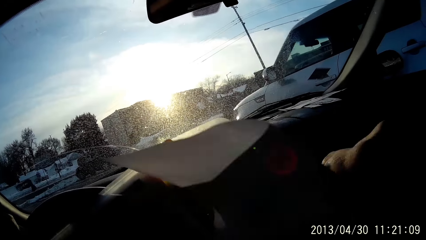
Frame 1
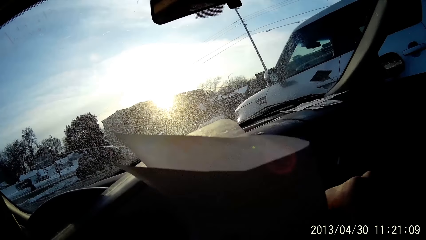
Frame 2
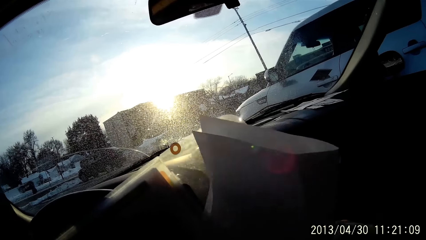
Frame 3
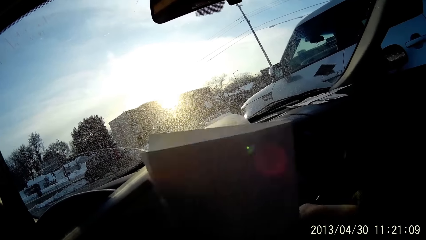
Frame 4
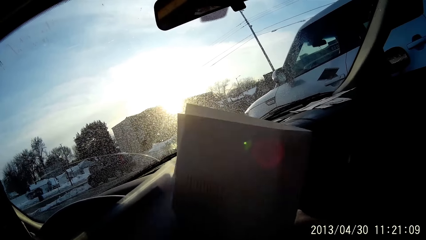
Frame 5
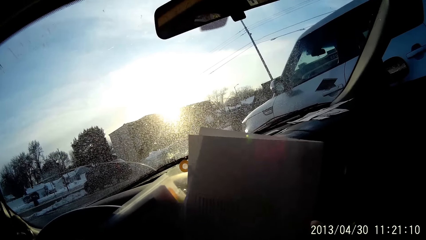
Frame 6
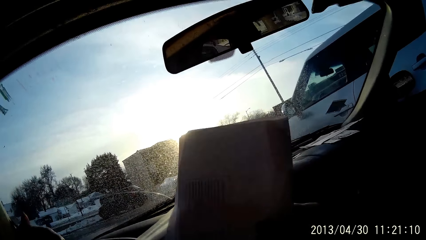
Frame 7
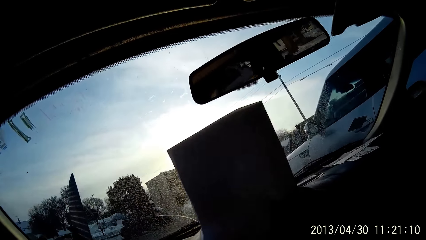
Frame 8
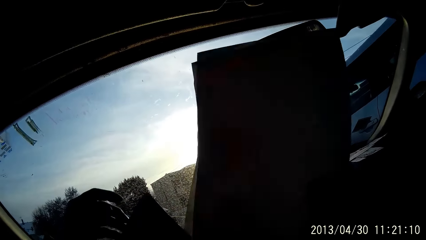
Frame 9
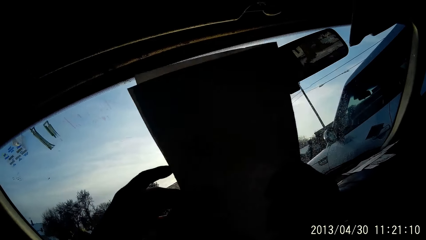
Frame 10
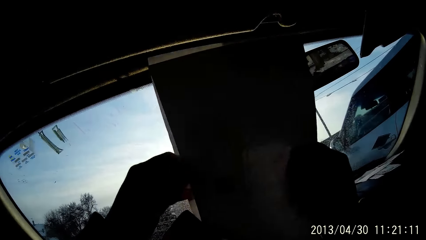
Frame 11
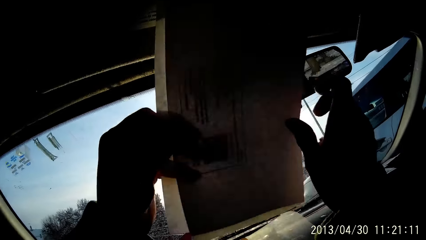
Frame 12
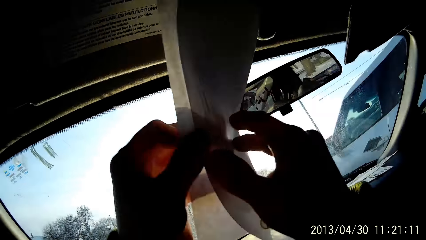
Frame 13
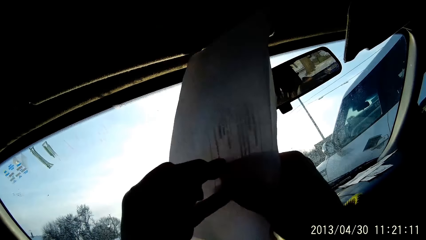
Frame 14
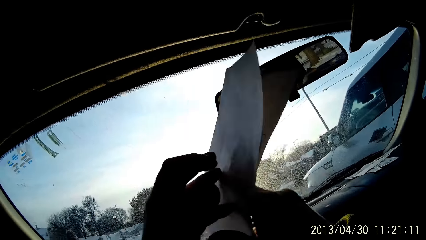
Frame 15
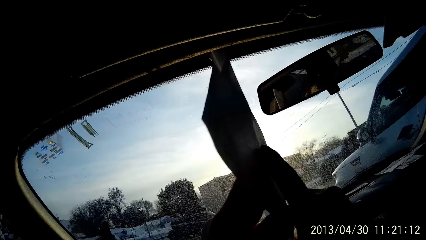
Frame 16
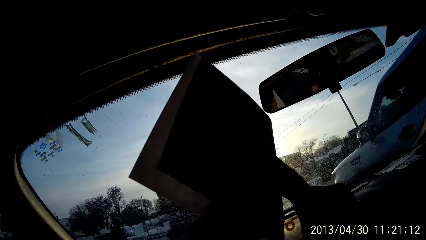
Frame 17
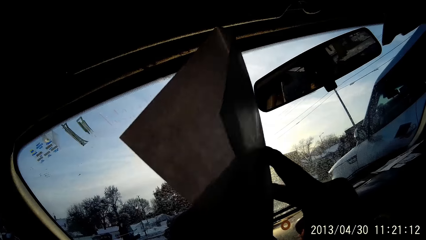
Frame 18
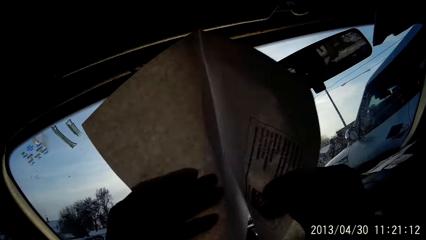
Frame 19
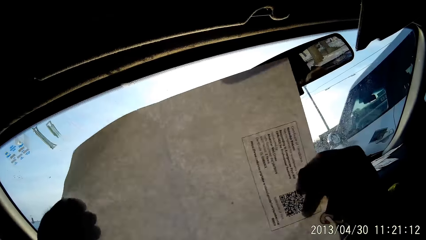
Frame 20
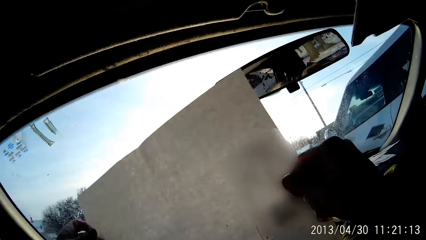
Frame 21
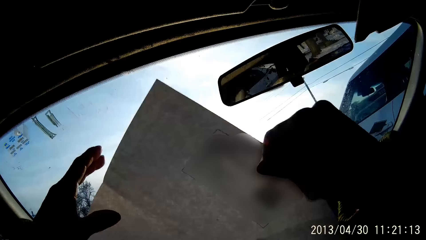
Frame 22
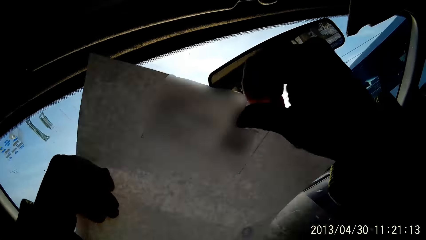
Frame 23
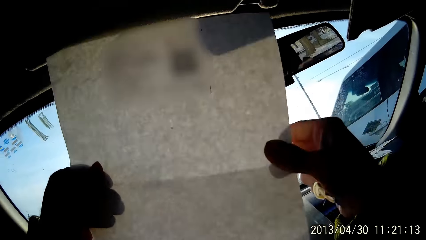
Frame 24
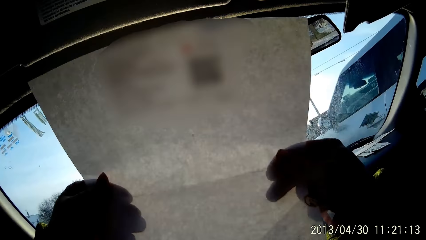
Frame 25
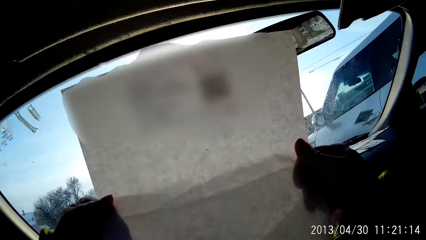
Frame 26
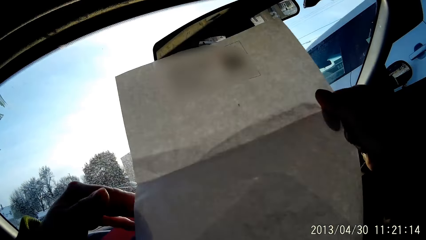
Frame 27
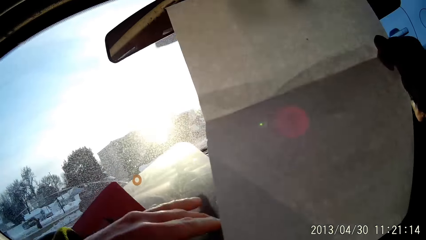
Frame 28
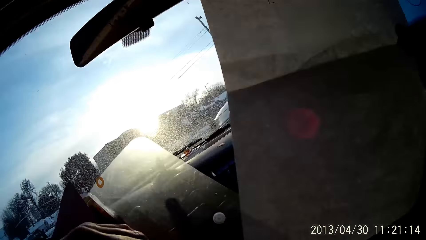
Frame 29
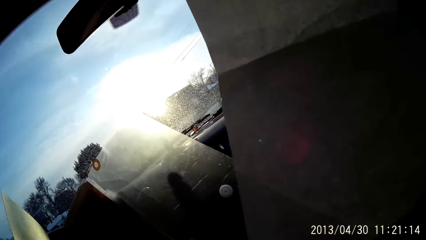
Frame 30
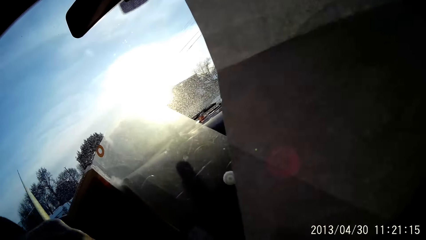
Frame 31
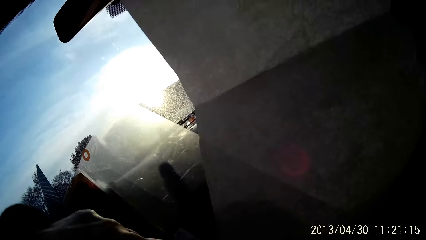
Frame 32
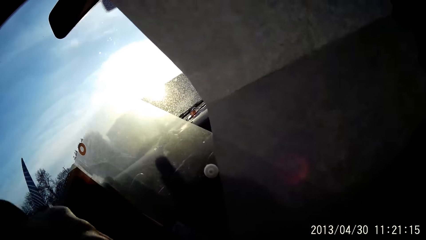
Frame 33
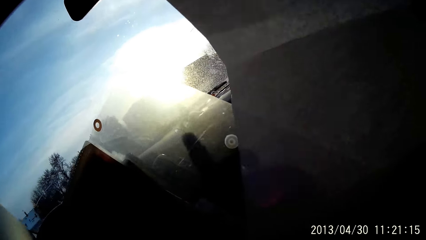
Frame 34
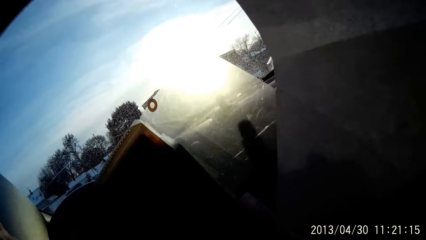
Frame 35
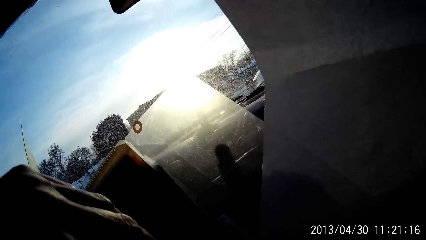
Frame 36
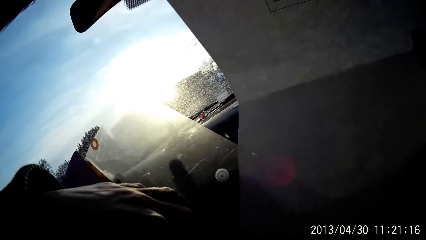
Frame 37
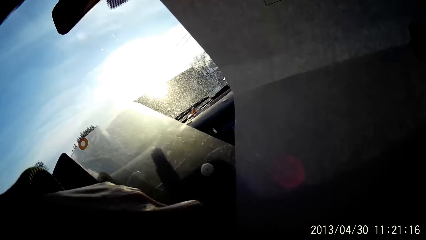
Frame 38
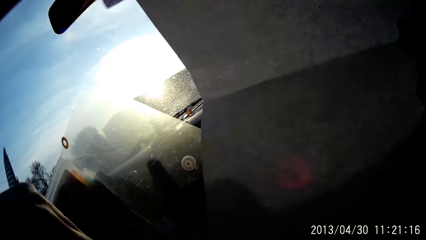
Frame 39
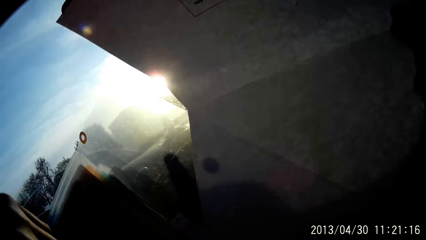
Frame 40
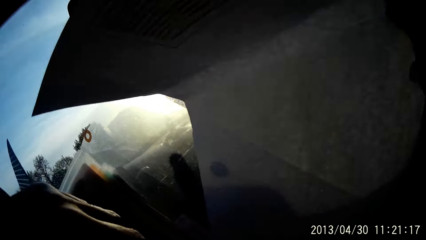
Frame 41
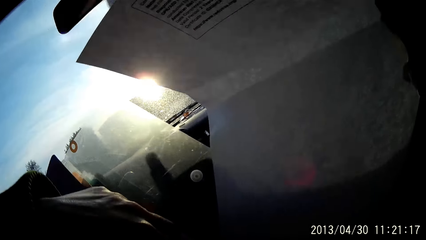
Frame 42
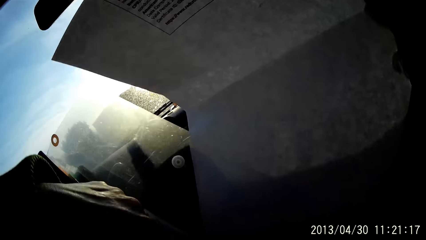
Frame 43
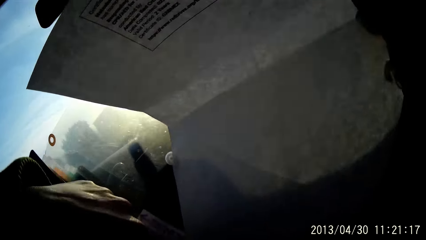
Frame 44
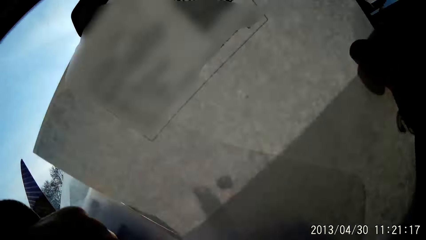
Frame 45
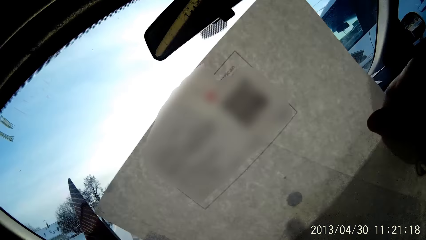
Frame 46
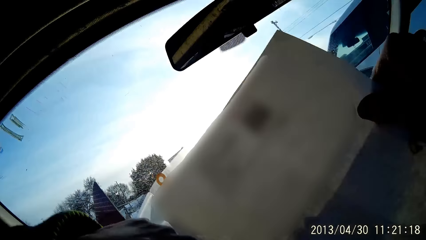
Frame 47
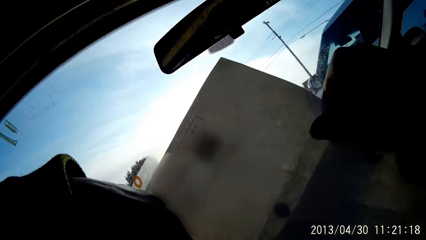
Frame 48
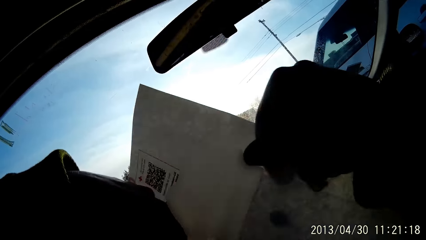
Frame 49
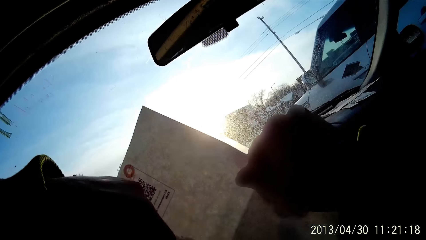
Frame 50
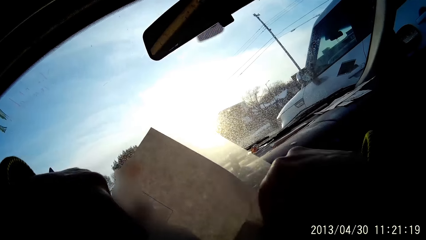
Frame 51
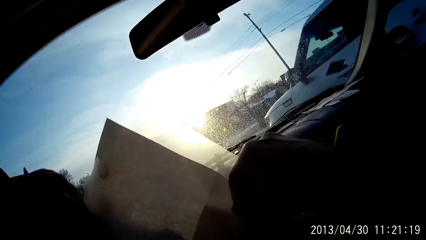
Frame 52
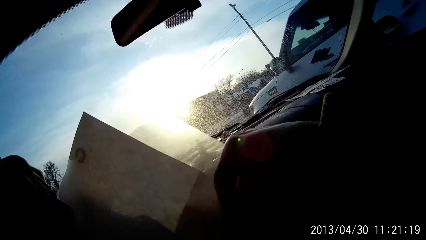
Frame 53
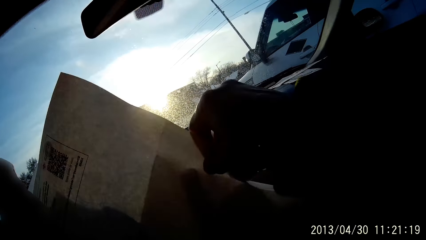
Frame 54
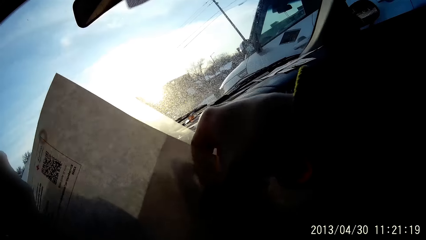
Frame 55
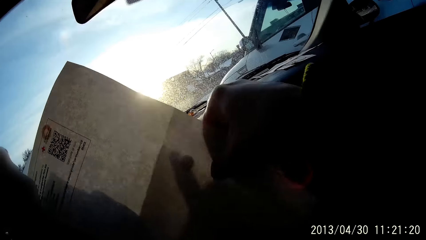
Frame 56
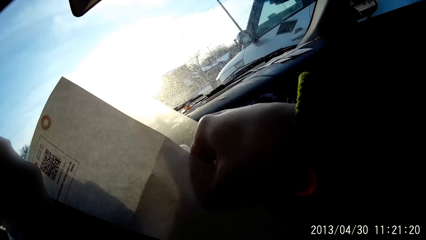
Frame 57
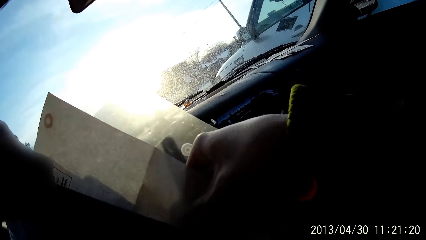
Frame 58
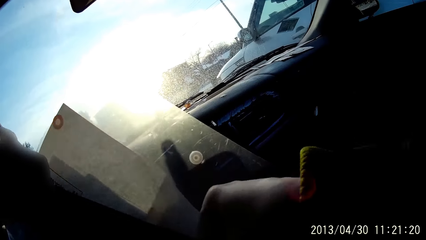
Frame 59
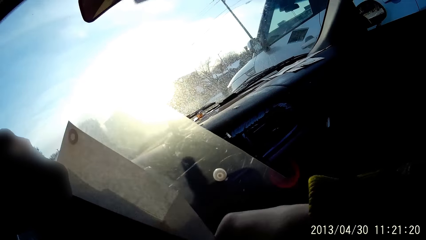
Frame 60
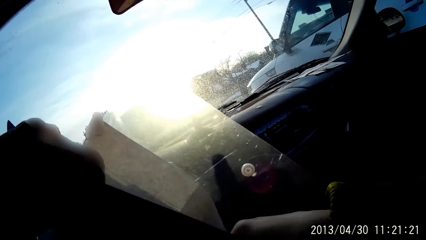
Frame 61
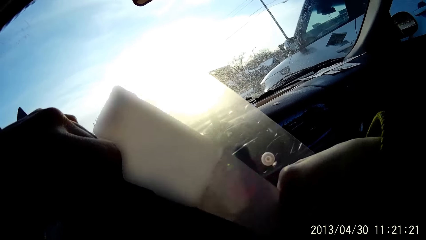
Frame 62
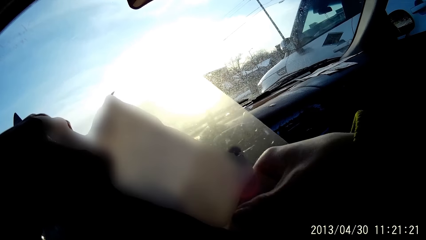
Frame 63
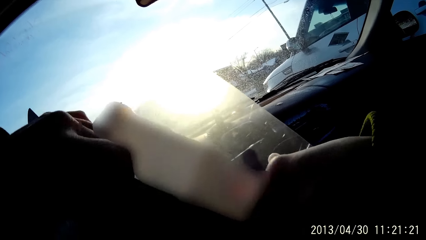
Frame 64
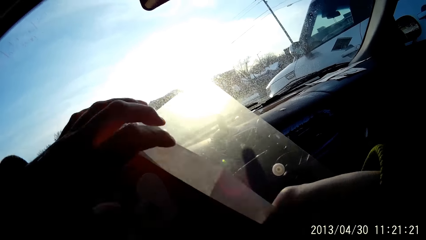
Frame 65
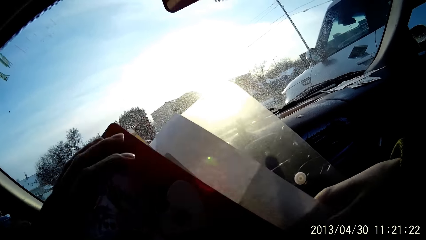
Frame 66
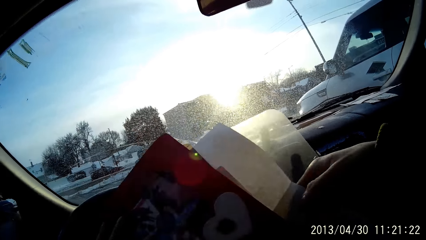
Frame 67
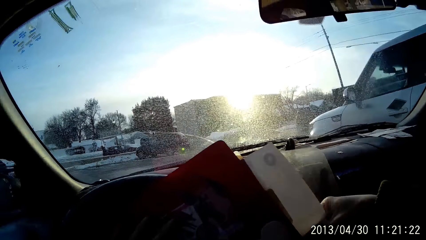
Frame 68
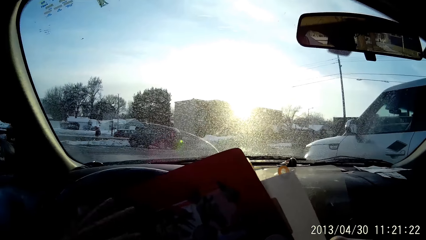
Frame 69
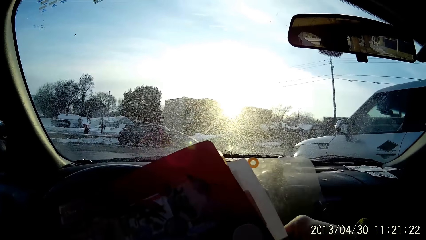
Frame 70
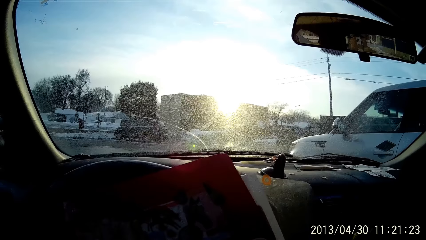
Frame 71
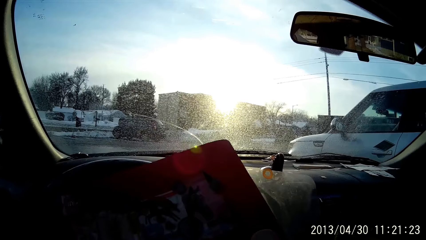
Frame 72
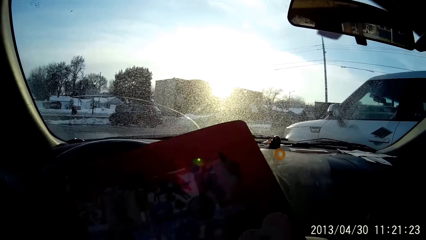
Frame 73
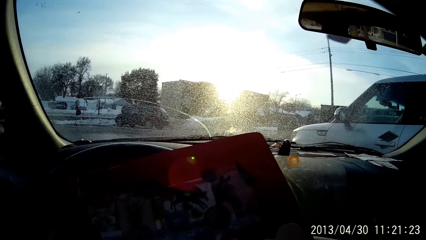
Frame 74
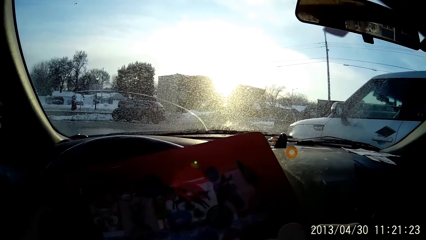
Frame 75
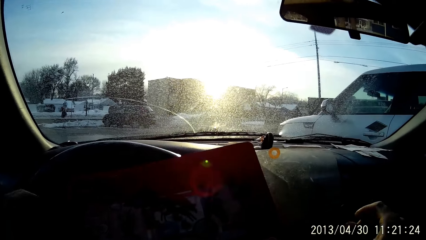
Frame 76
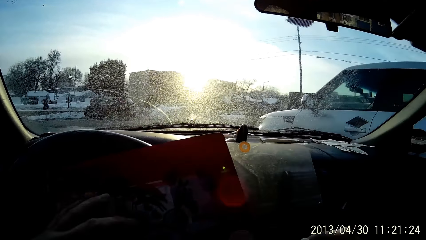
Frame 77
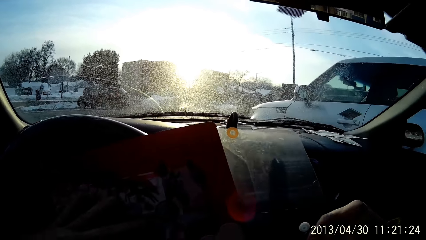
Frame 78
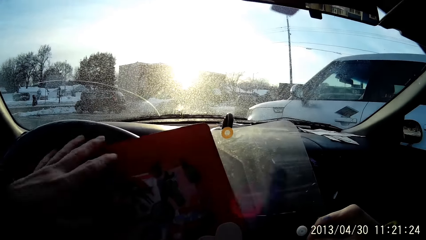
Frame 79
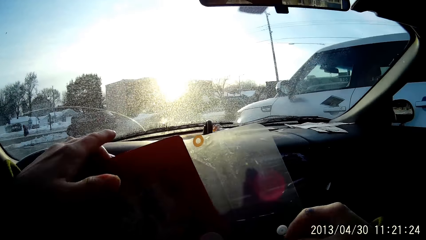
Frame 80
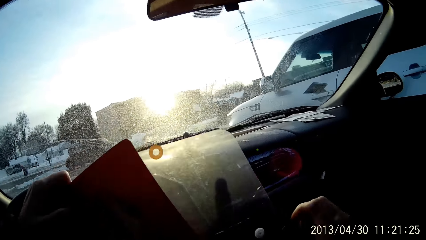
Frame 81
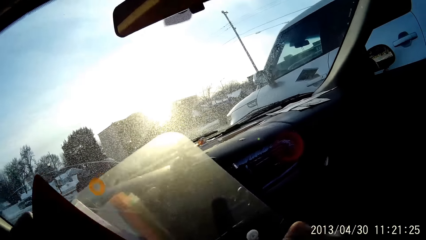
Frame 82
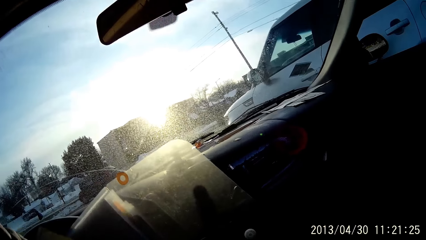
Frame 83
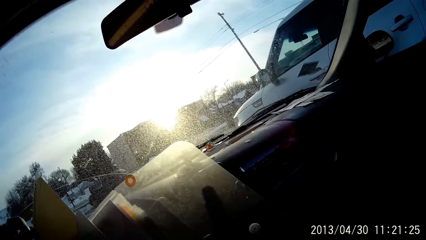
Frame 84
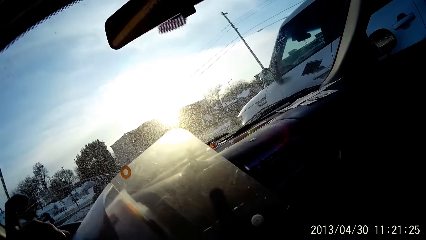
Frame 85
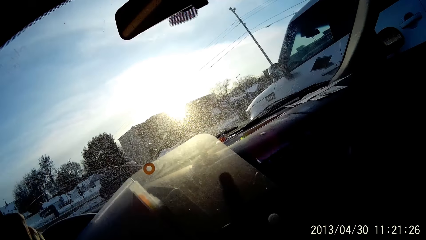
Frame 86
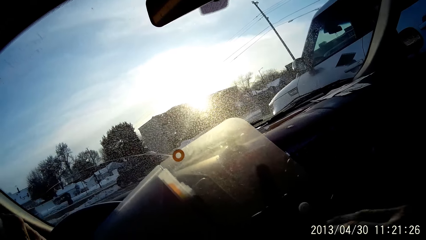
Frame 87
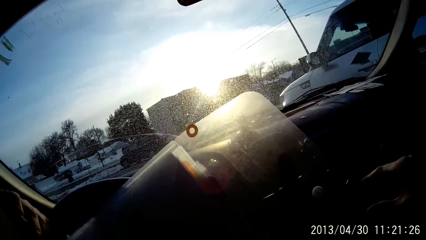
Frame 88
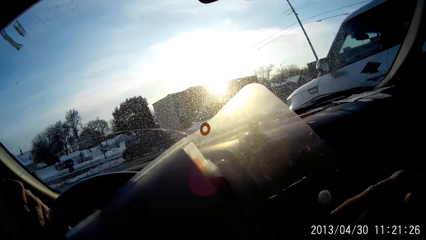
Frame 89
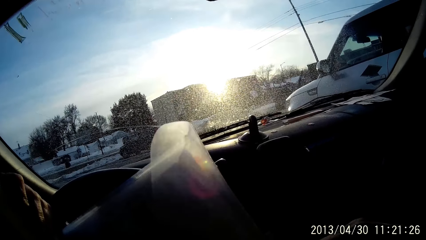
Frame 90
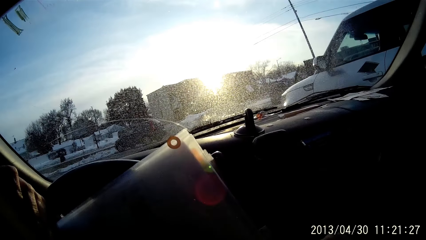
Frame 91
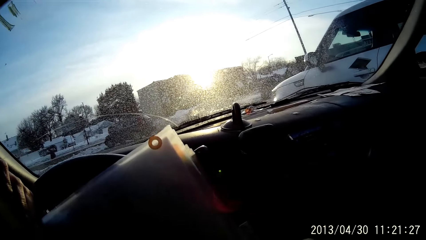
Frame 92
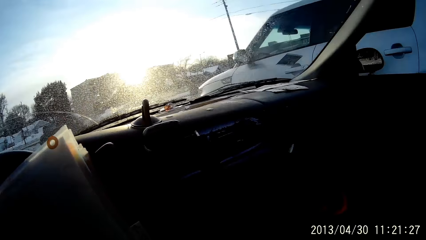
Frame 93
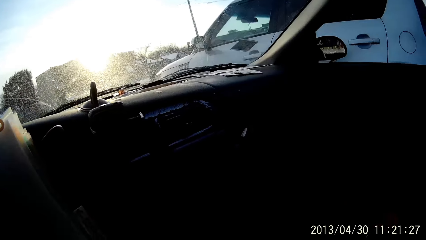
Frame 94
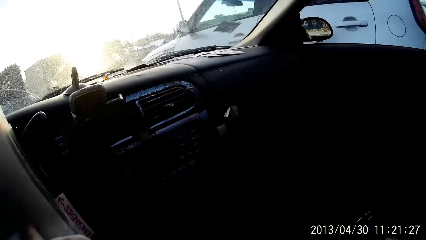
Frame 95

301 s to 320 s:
The camera wearer opens the document with both hands. She folds a paper. She flips through the diary with her right hand. She puts the document in the diary with her right hand. She opens the diary with her left hand. She closes a flap of a document carrier bag with her right hand.
